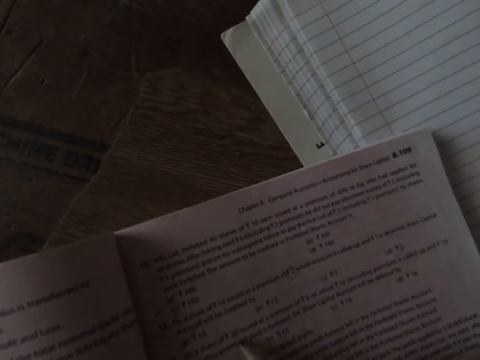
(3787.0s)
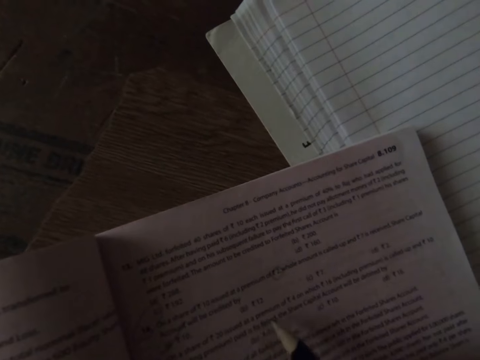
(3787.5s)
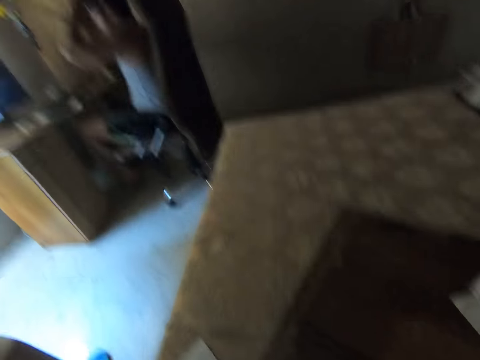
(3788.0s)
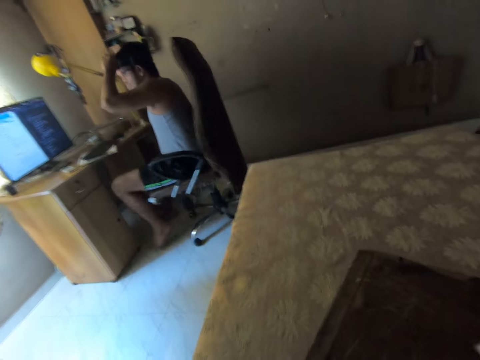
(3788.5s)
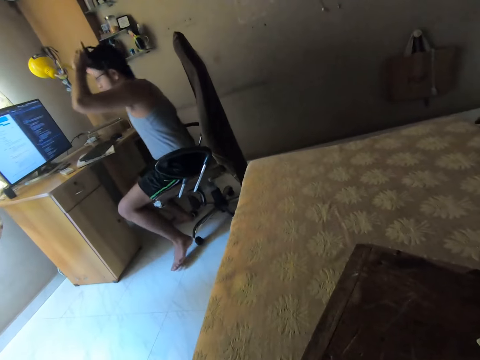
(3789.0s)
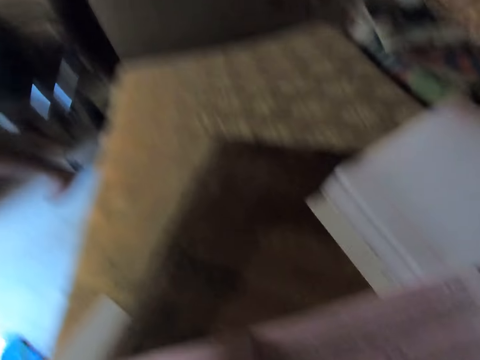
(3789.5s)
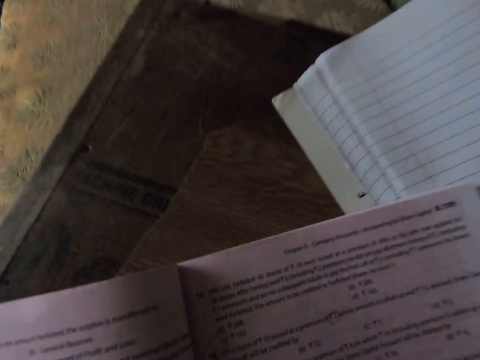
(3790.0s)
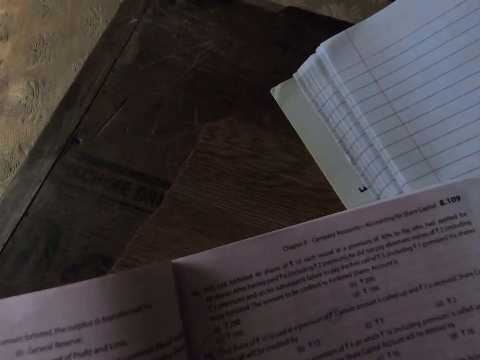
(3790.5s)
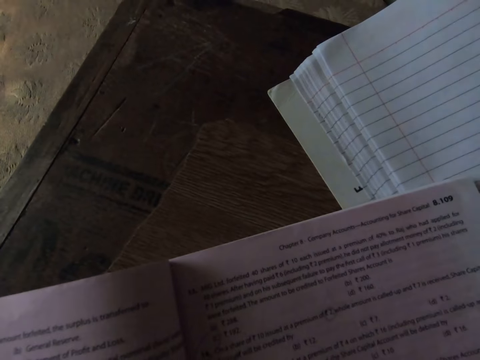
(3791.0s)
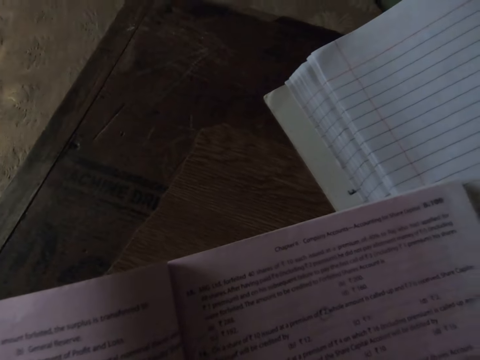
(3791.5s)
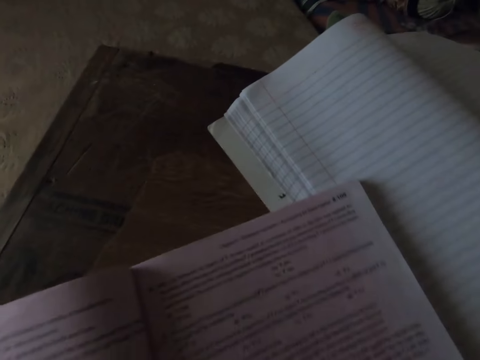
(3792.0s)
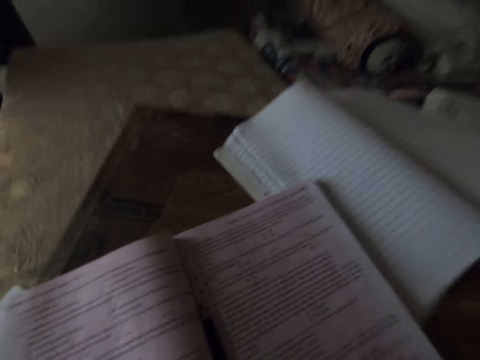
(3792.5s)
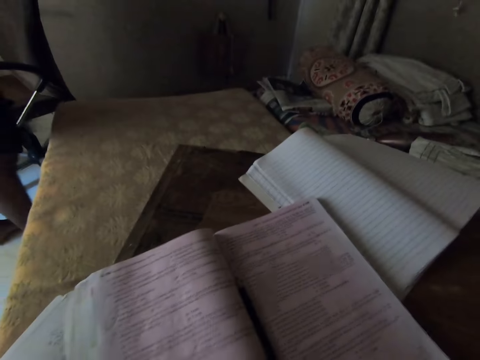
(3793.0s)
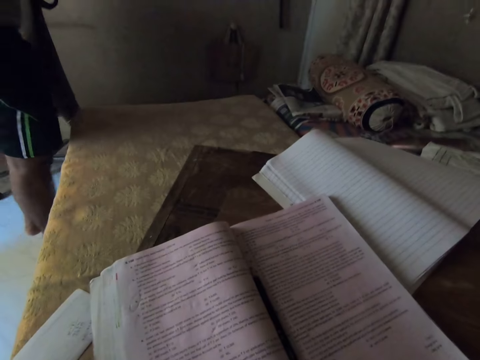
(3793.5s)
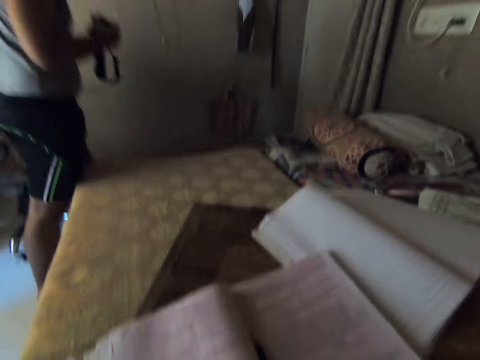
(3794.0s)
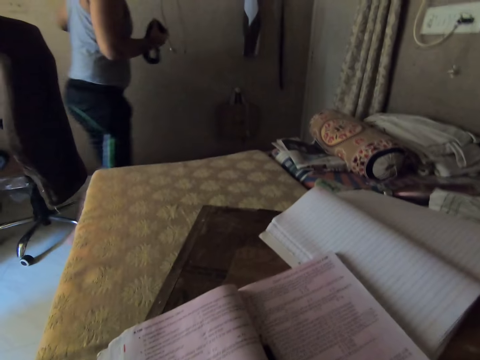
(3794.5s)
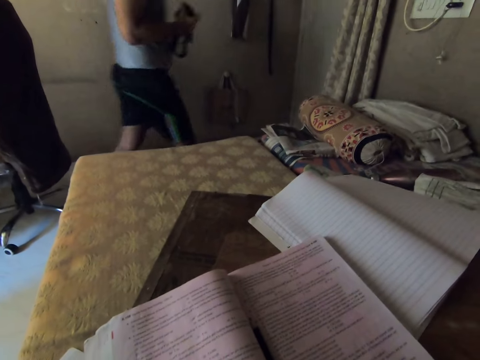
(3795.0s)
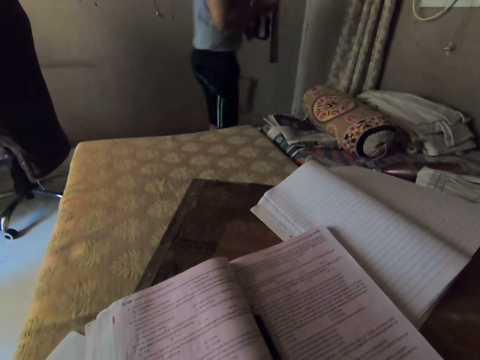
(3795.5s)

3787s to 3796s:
The camera wearer interacts with a man. They look at the man. The man removes something, turns with the chair, and stands up from the chair. The camera wearer looks at the textbook. The man pushes the chair, holds something, and walks towards the door.

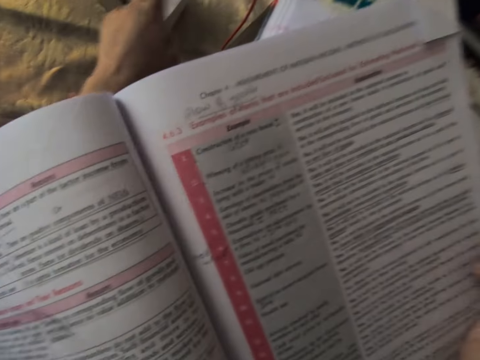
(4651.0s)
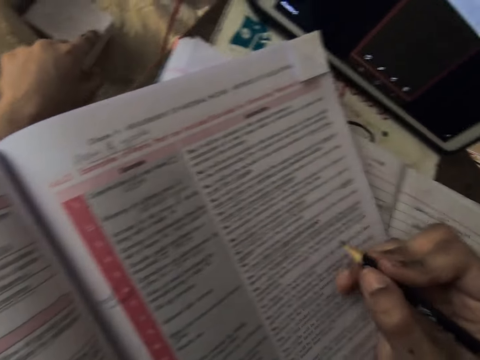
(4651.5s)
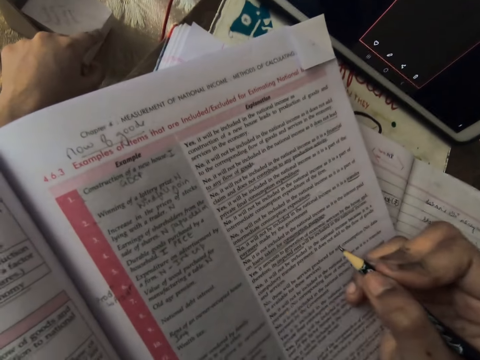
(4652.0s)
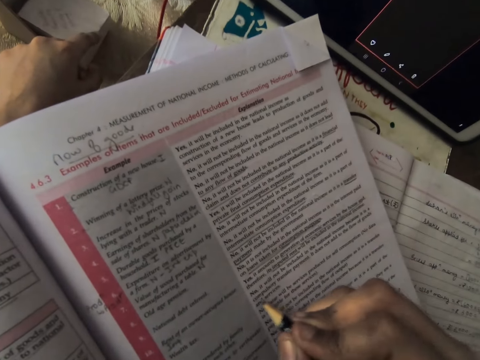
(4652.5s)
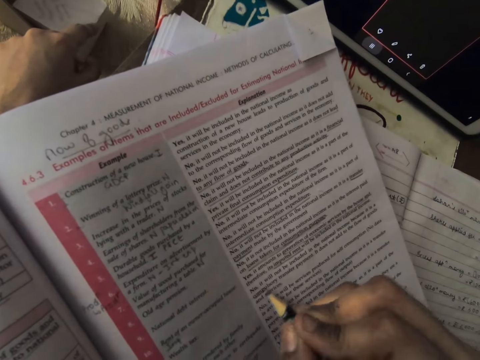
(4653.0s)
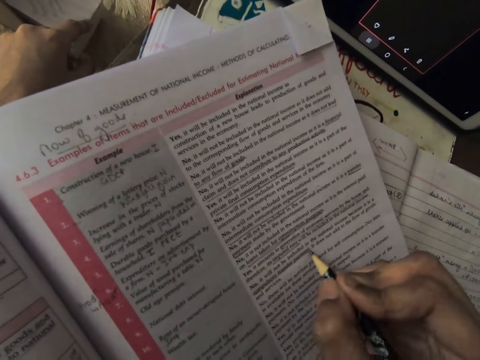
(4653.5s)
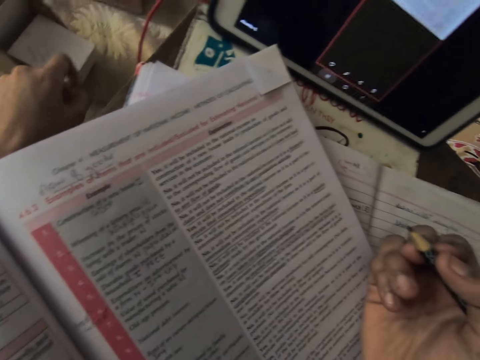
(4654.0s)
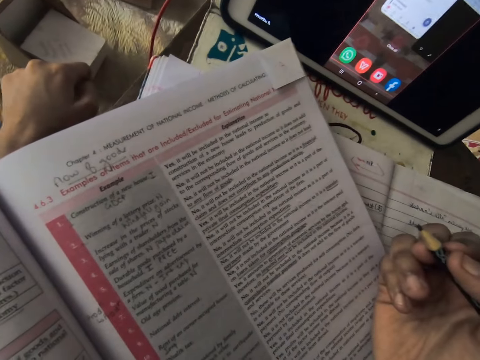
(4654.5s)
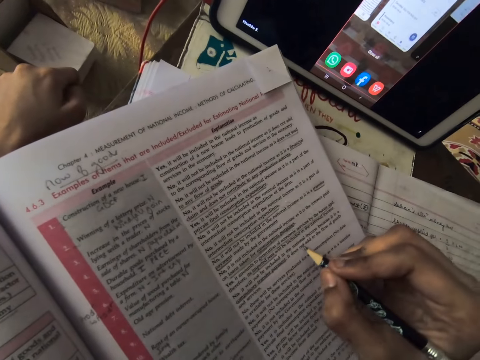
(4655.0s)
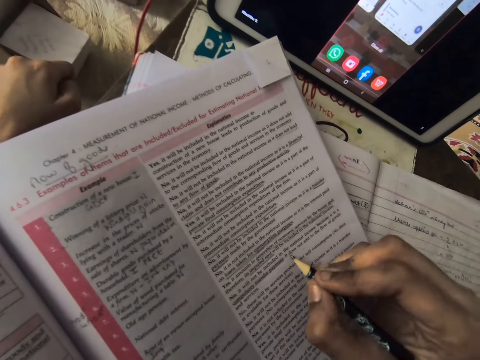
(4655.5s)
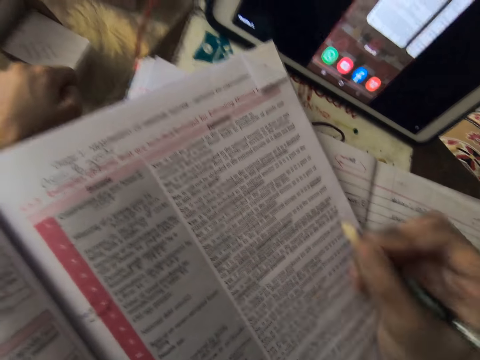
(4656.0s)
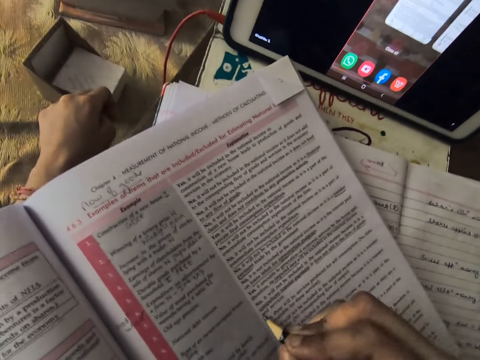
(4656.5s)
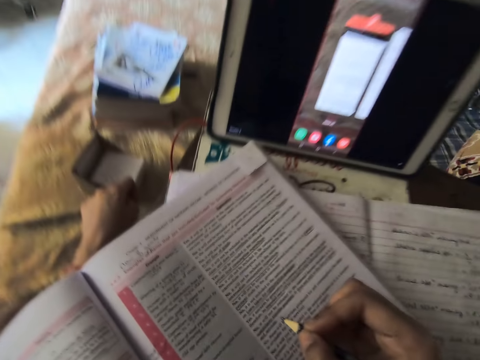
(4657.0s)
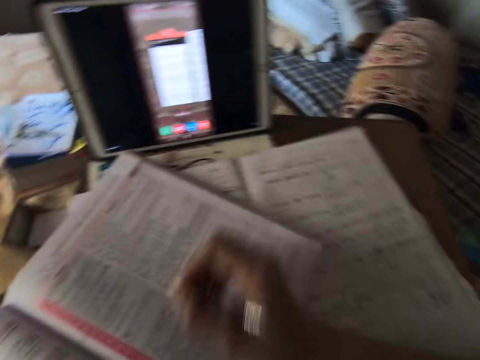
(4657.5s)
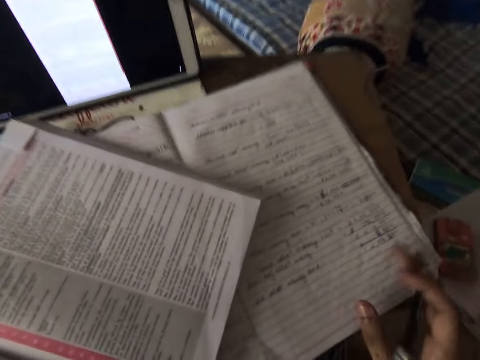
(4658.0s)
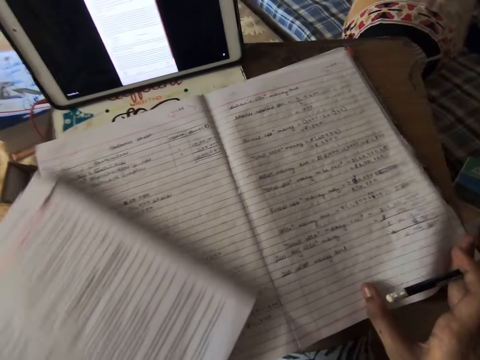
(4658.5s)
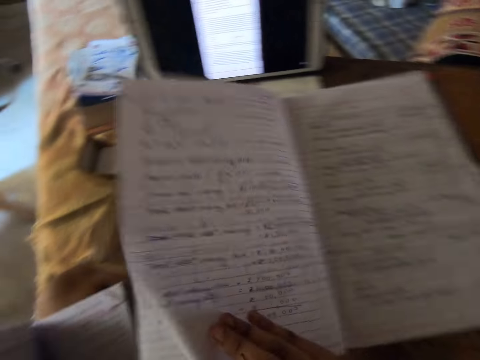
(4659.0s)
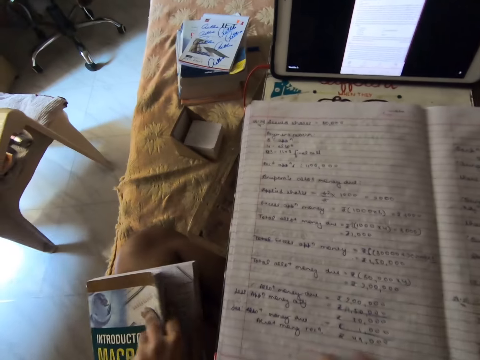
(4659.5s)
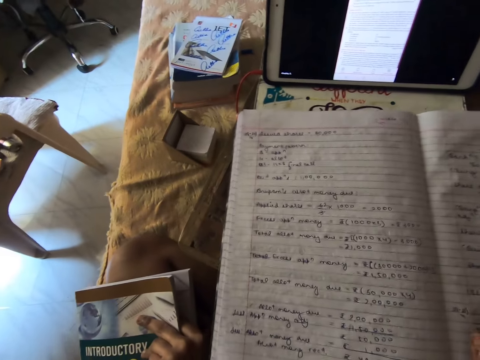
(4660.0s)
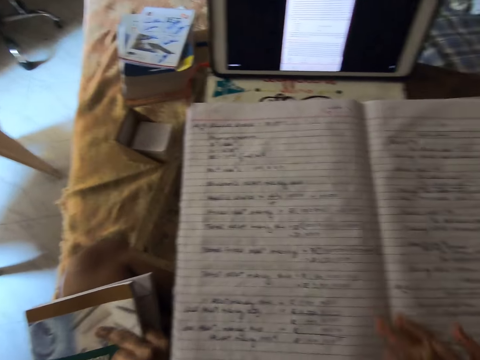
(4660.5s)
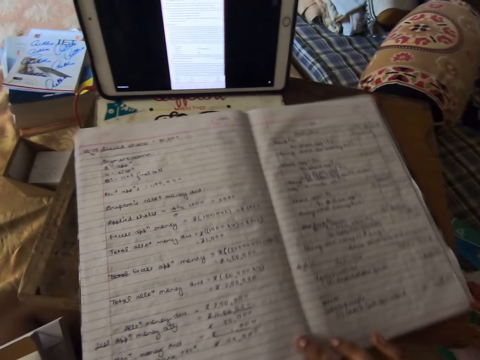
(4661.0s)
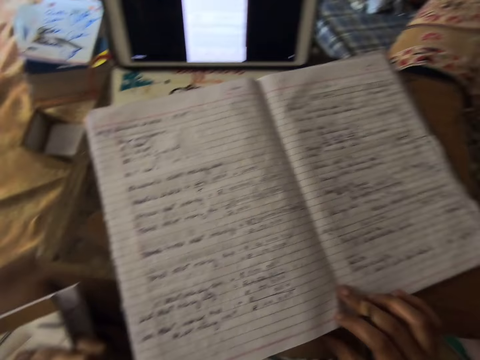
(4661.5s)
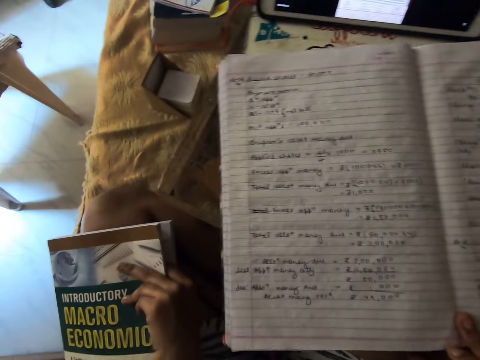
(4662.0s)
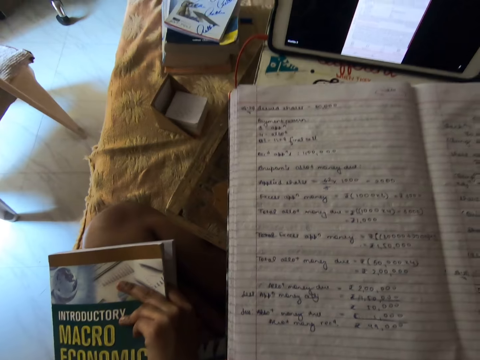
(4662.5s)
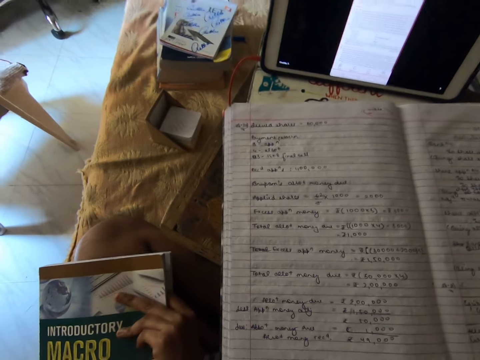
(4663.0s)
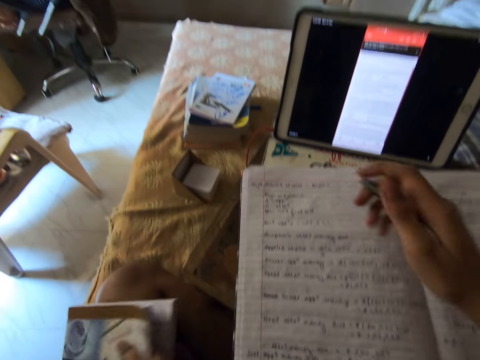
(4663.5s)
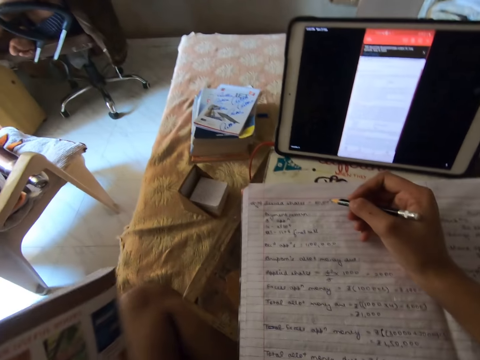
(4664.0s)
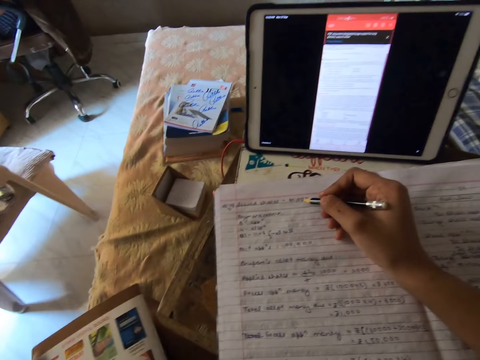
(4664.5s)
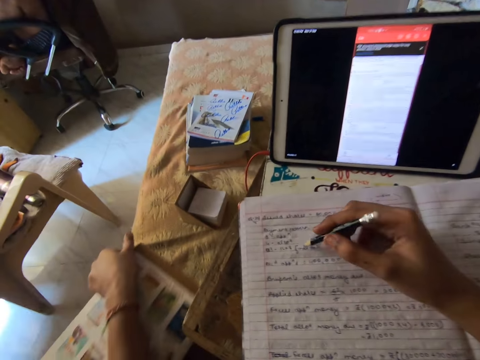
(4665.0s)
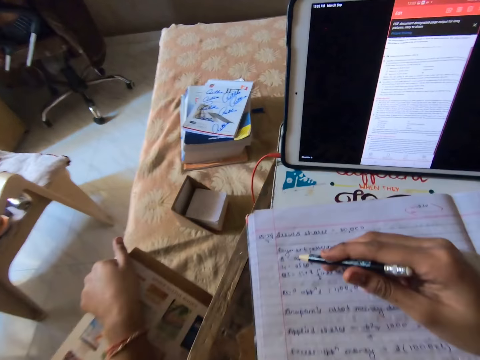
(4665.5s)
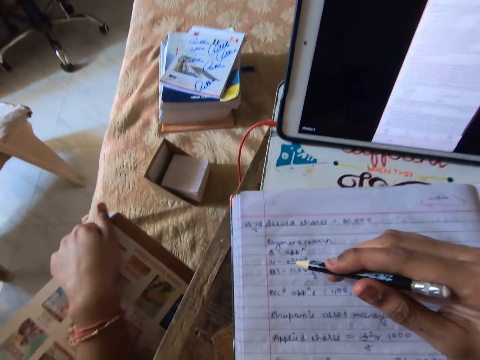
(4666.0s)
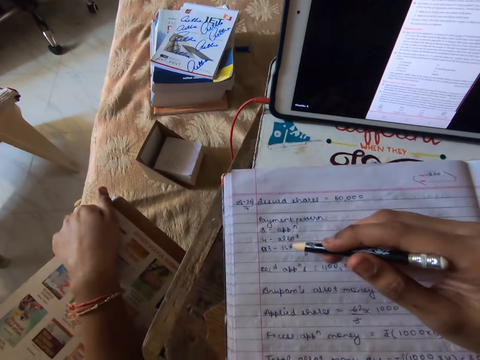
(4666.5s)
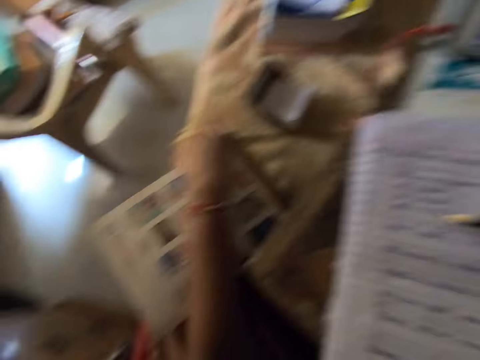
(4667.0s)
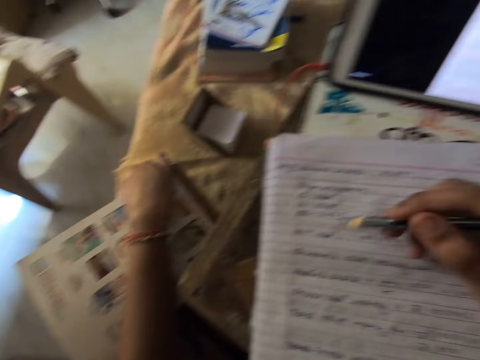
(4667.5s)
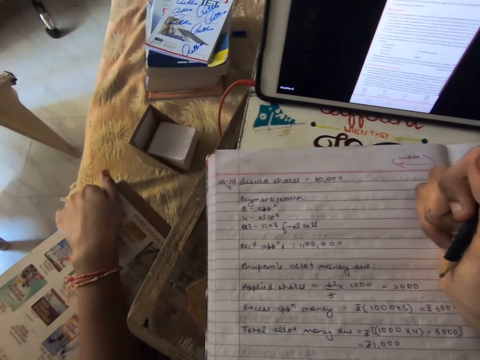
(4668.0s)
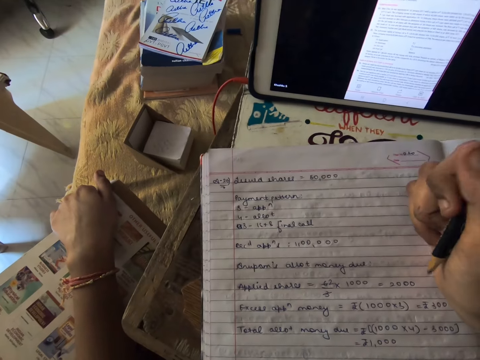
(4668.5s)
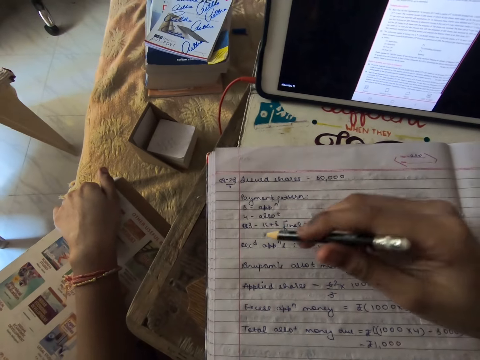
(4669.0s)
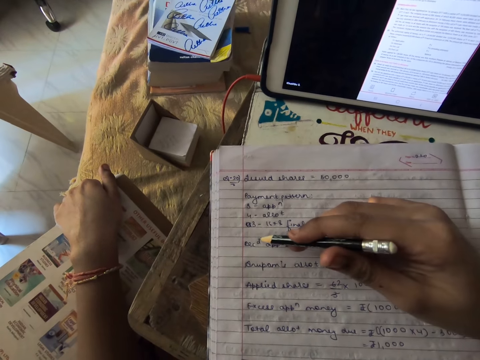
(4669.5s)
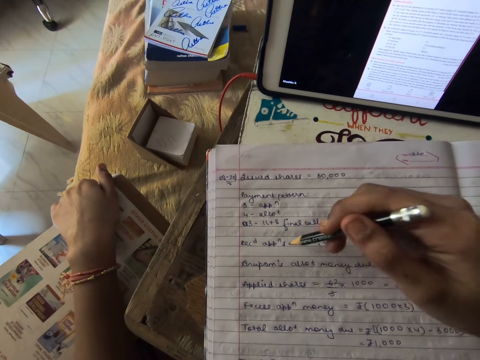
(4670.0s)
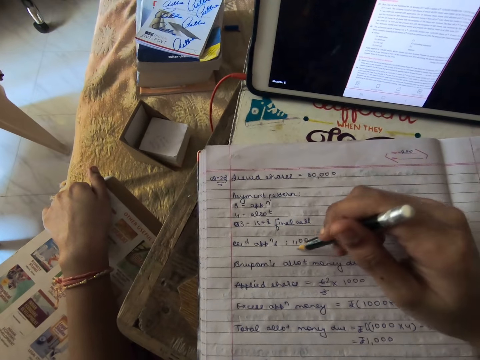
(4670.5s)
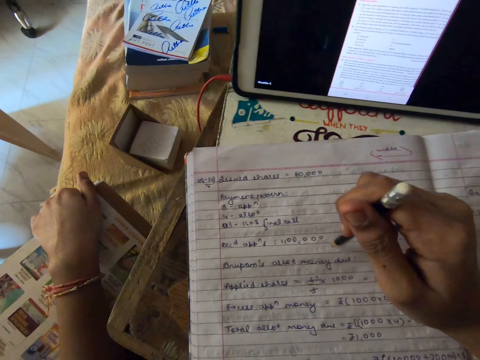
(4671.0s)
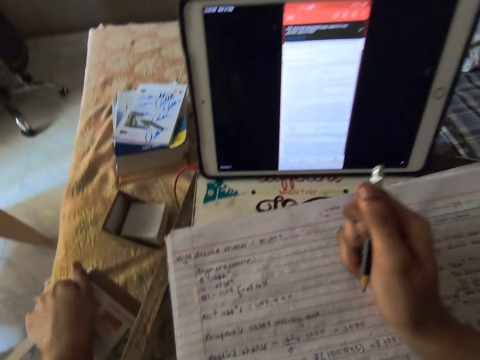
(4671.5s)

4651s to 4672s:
The camera wearer writes on the textbook with the pencil. They hold the pencil and read the book. They write on the textbook with the pencil again. They carry the textbook on an exercise book. They turn a page on the exercise book. They read the book. They point on the exercise book with the pencil. They hold the pencil. They point at the book with the pencil. They hold the pencil. They point on the exercise book with the pencil.
